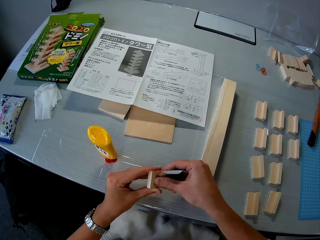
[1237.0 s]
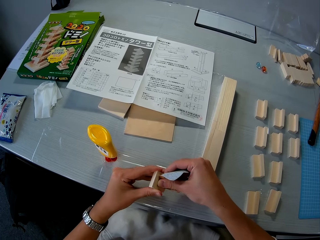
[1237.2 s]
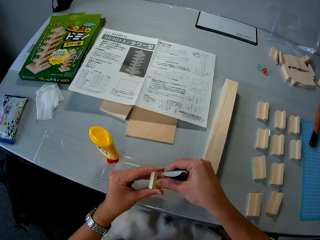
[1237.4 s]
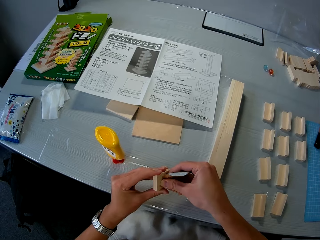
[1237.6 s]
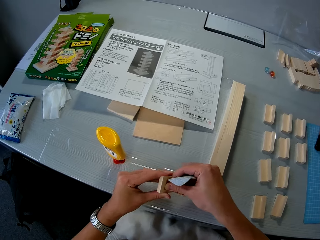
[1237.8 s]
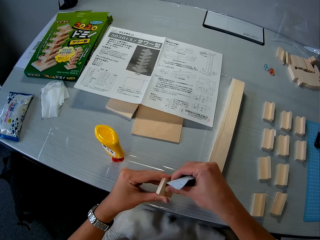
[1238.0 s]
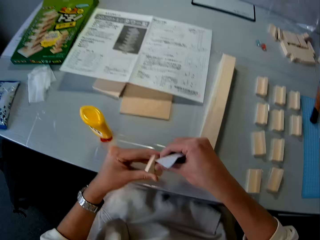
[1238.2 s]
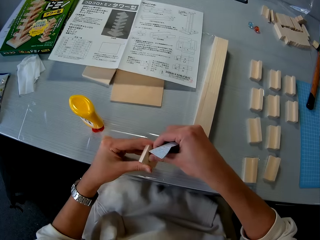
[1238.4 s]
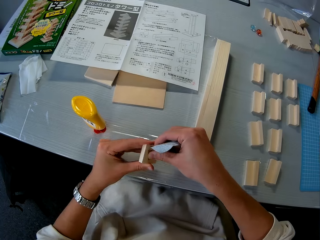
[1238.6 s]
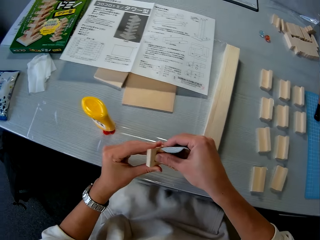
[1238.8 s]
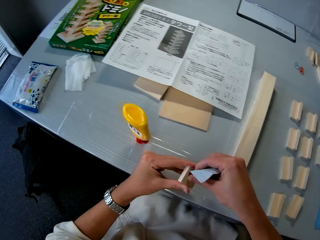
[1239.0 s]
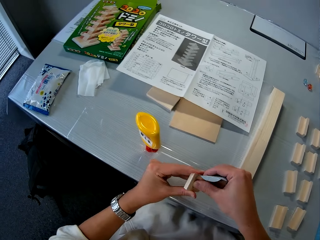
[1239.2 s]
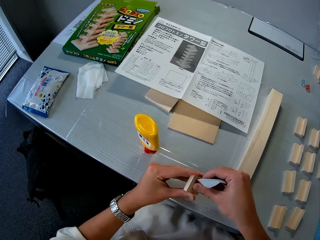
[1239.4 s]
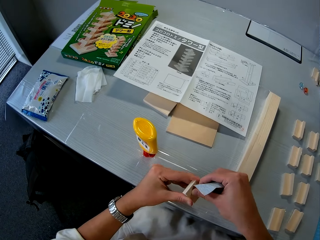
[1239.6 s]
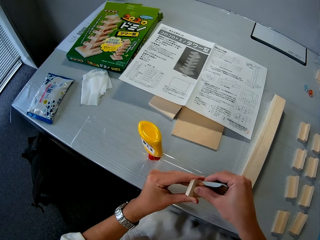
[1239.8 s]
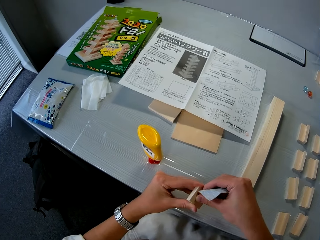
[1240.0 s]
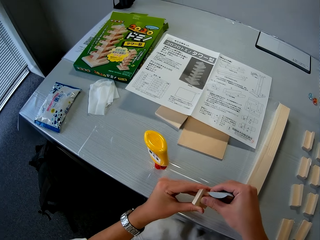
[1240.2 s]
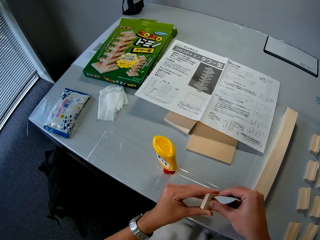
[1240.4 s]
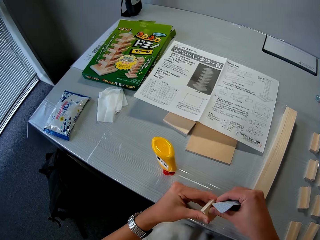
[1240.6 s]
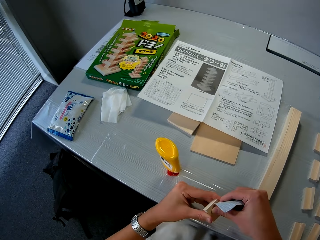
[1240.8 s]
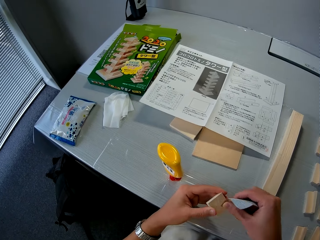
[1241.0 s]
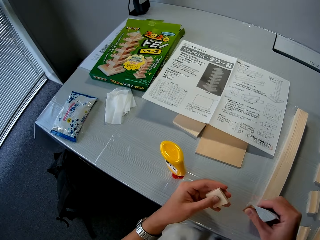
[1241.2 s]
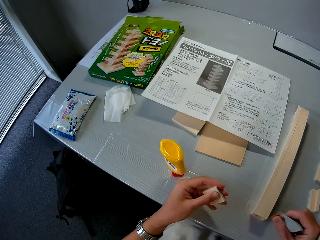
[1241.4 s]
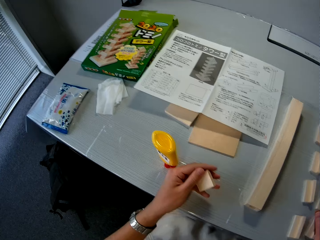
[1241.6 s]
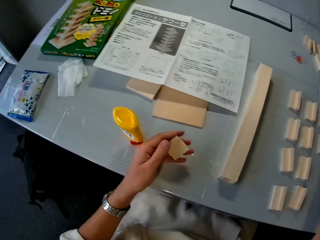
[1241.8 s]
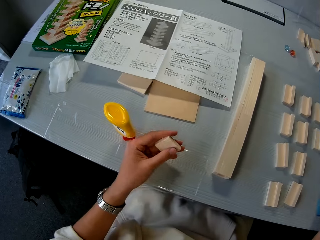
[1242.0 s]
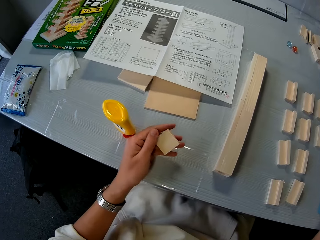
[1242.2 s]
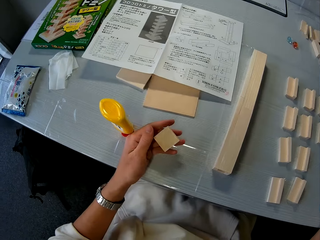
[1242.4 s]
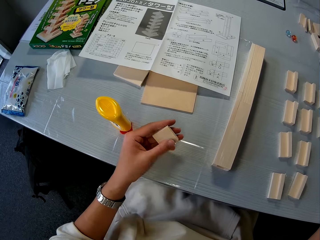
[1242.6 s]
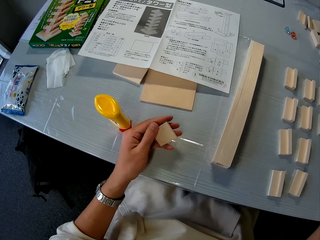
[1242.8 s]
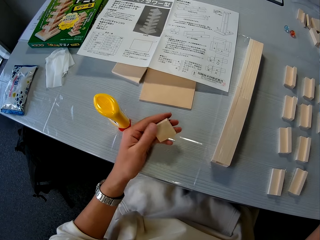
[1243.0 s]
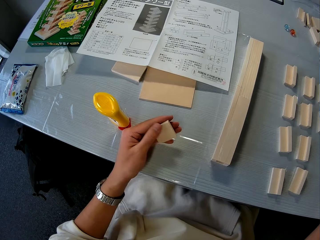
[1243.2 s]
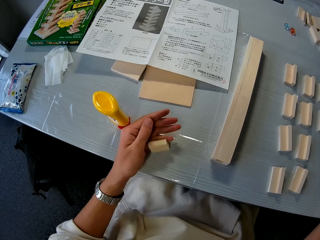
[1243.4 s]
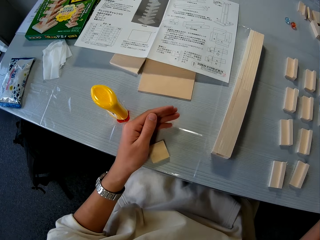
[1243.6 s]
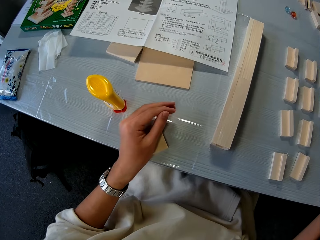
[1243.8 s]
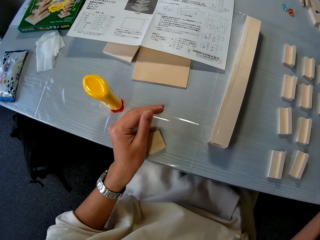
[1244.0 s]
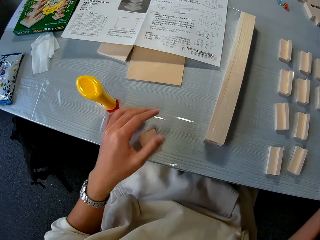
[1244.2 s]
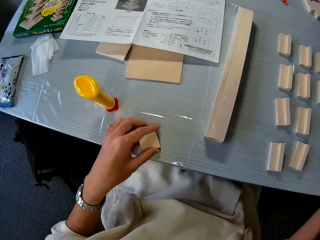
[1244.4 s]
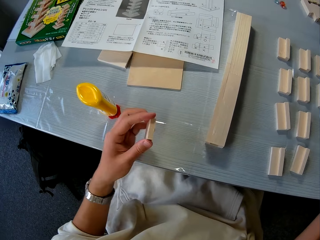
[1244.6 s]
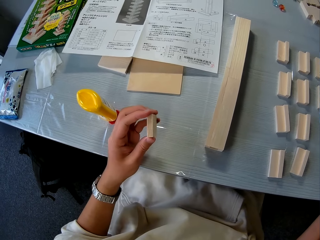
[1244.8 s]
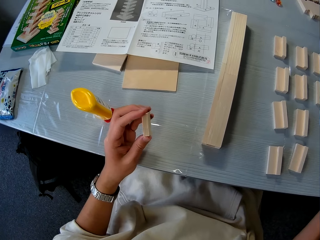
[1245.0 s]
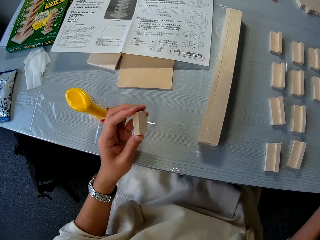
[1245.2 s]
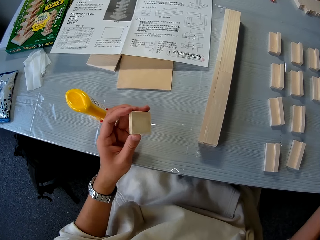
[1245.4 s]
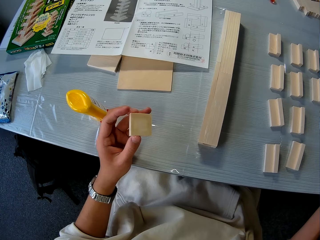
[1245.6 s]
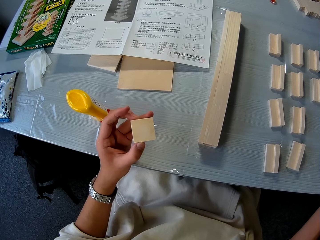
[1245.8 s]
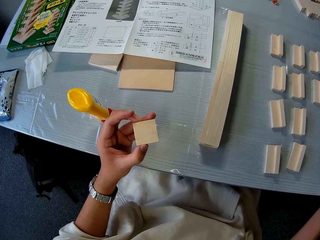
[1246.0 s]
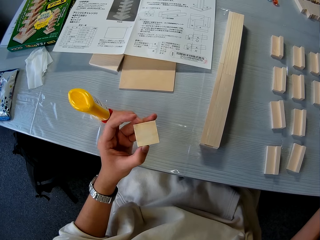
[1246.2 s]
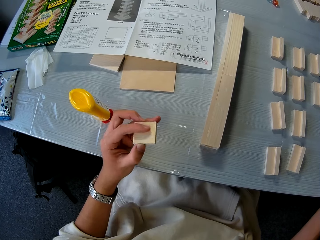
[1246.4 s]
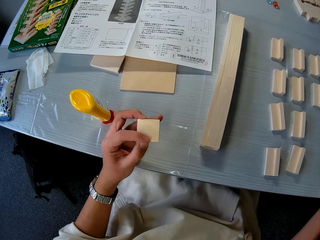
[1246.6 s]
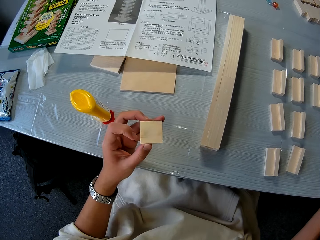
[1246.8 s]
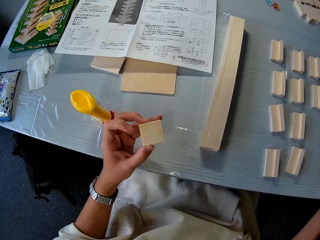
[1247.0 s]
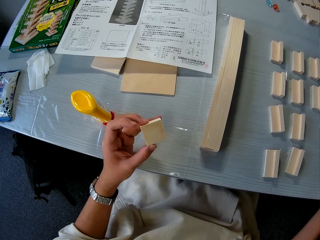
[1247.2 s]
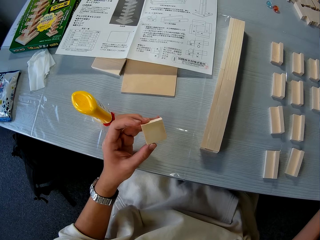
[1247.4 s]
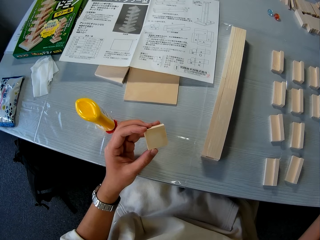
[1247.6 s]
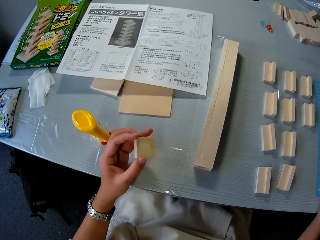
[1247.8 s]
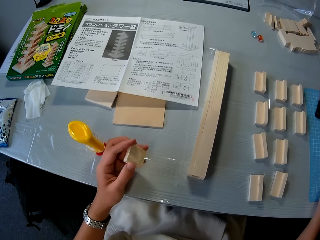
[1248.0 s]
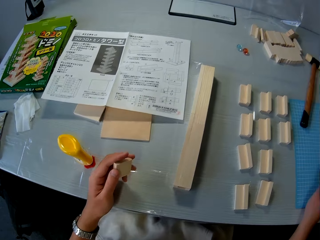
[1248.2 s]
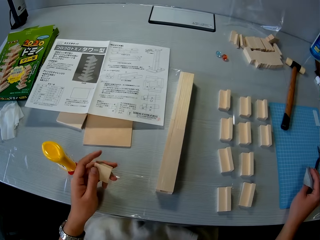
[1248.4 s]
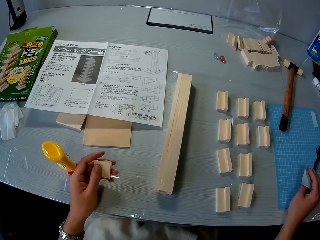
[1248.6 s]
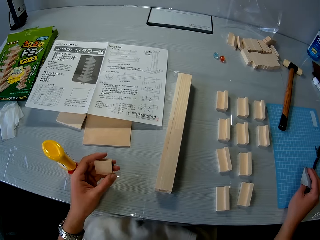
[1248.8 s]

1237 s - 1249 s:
The camera wearer wipes the model material with his finger. He drops the wood on the table. He picks up the wood on the table. He wipes the model material with his finger.

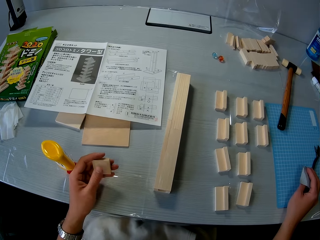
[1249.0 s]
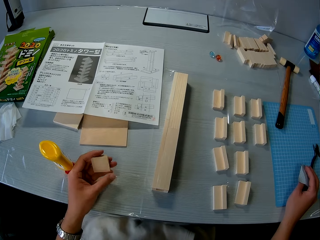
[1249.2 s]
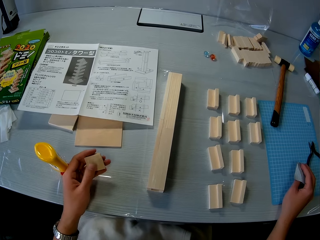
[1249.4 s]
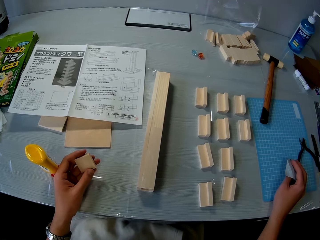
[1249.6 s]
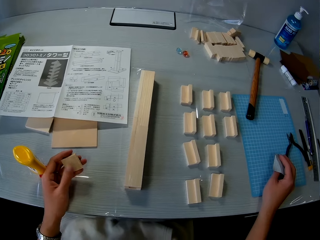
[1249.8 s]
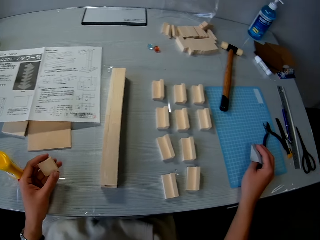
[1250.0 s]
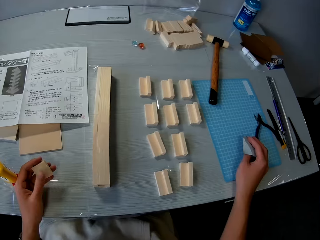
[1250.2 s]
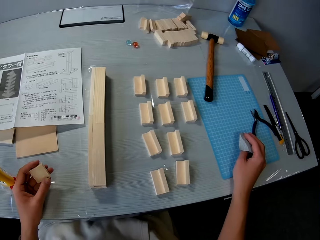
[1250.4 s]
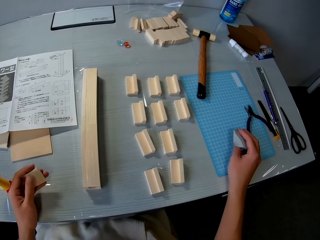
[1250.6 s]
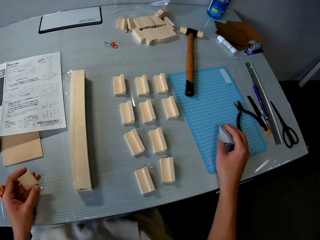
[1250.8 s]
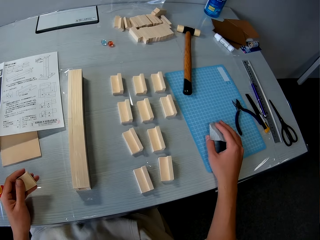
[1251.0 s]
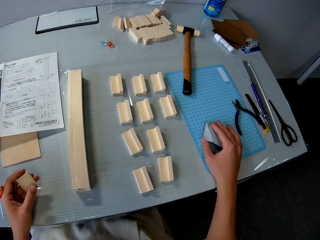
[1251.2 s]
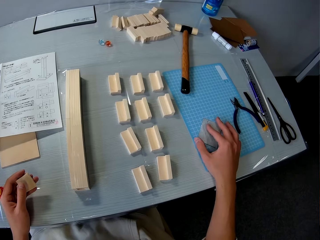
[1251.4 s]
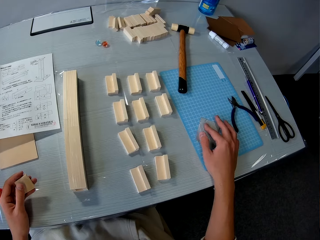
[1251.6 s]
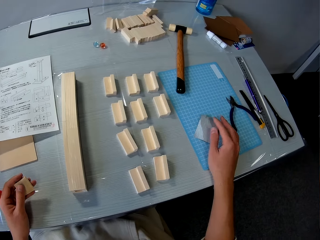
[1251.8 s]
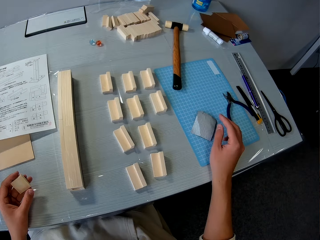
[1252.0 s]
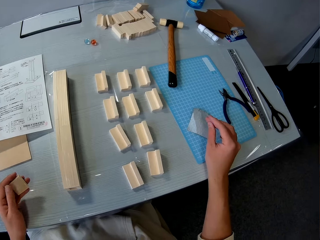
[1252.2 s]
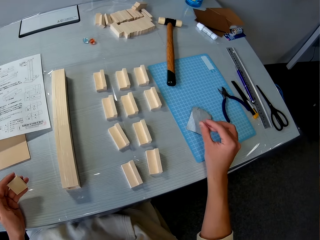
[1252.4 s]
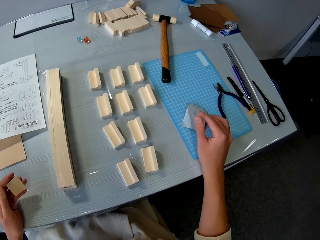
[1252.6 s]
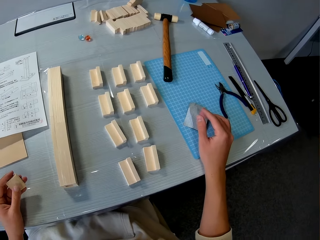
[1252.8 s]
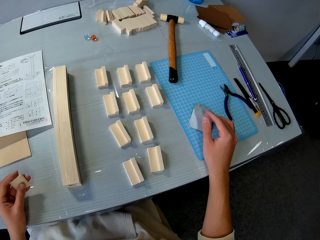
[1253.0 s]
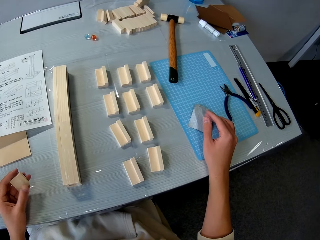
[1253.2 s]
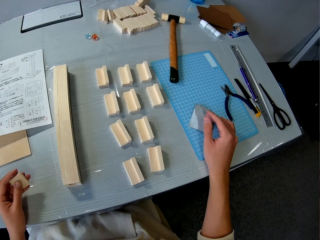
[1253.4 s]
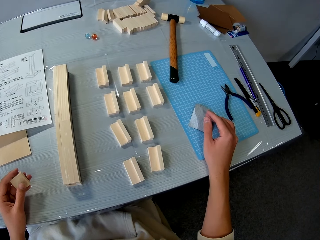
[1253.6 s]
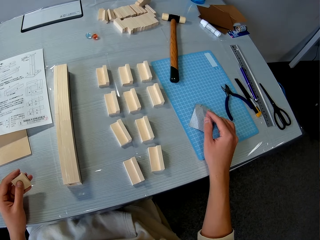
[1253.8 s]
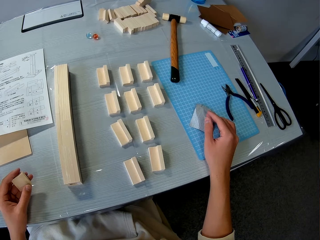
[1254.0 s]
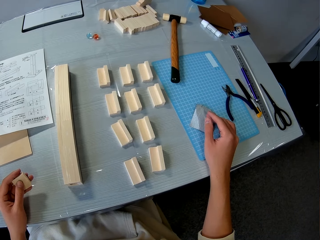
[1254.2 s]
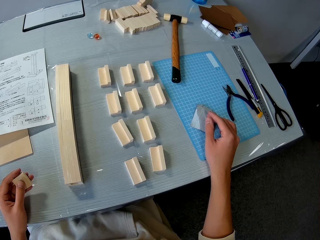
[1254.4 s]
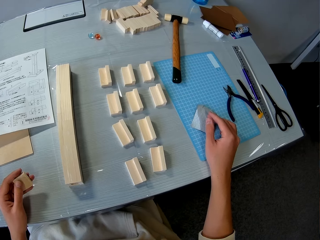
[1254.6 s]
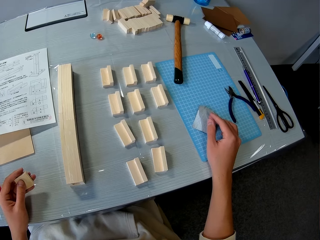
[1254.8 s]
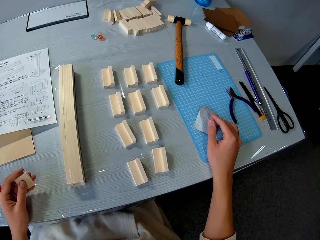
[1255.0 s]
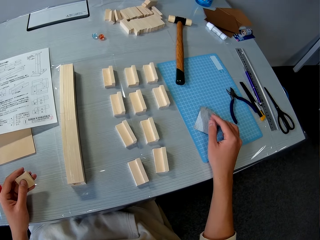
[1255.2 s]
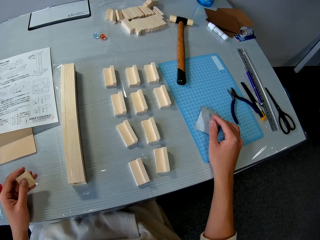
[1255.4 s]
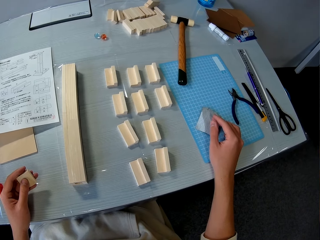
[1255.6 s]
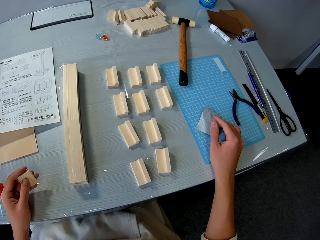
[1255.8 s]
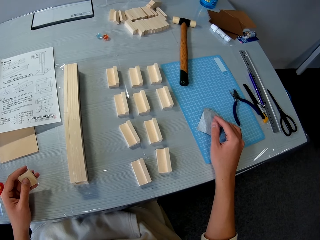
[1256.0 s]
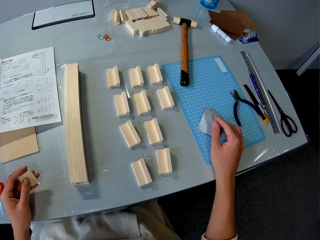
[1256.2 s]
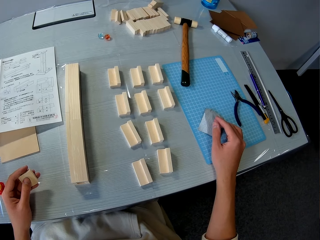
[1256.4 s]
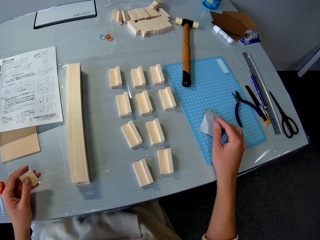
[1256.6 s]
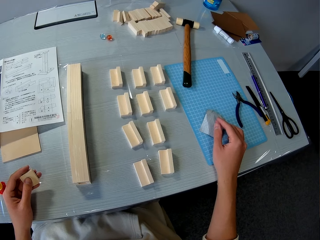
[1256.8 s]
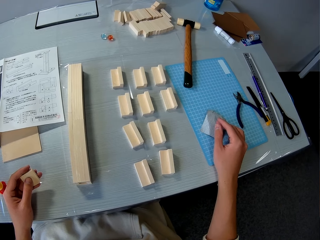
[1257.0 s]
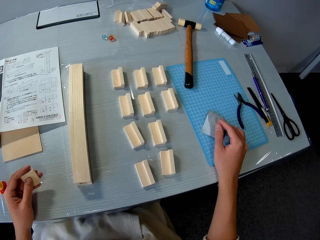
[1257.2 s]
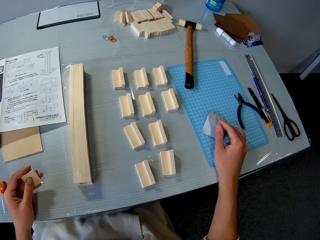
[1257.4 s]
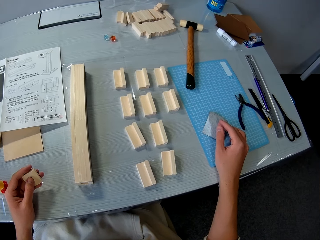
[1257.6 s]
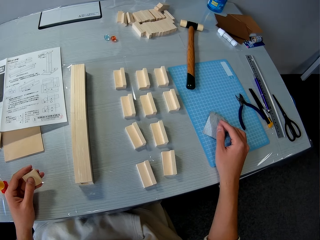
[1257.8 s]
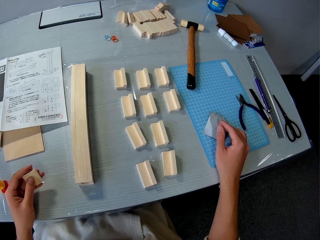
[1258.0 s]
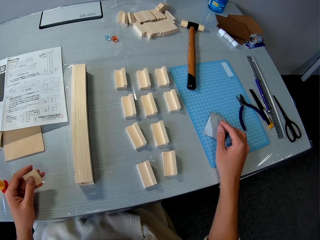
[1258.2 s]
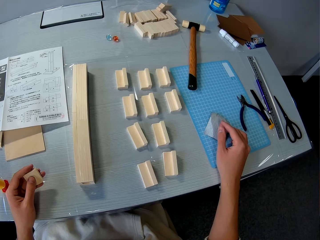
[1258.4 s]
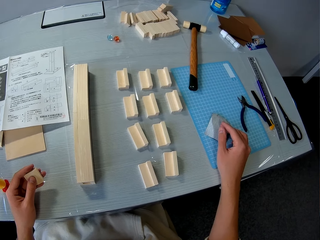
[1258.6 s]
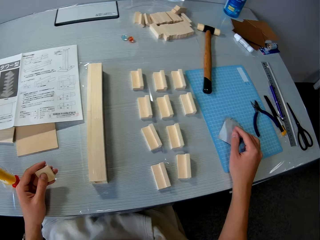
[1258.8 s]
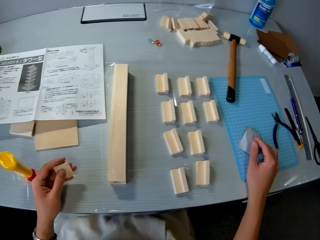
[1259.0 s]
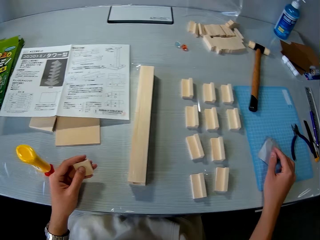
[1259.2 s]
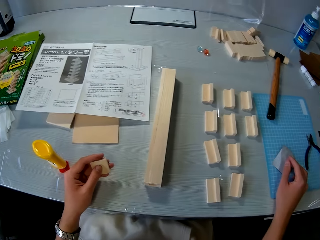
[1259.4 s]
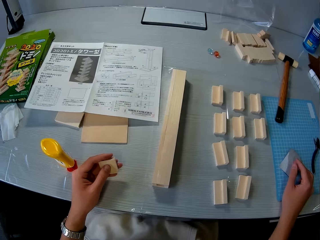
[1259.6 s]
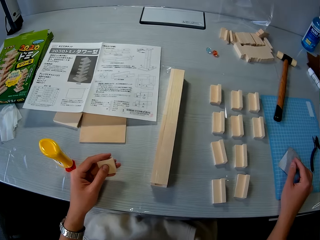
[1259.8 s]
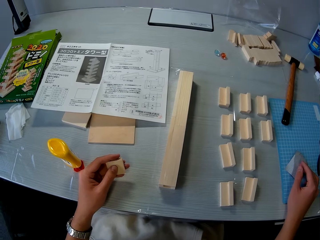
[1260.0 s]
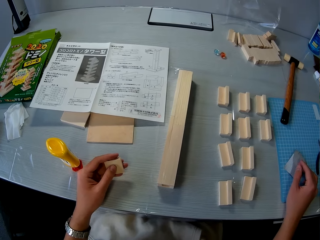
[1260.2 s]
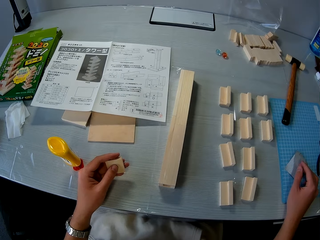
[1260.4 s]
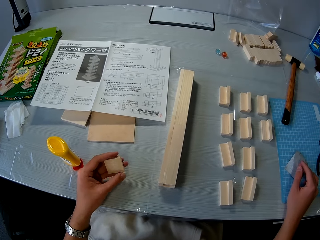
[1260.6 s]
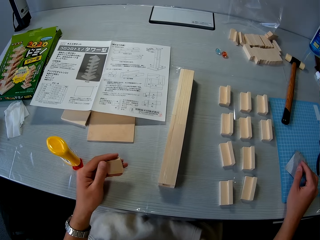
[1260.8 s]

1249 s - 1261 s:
The camera wearer rubs his left thumb on the wood. He drops the sandpaper on the table.
